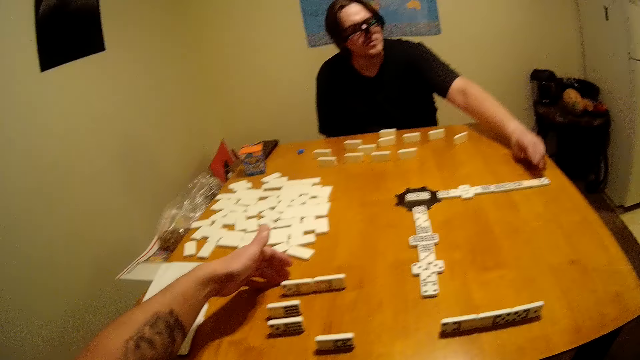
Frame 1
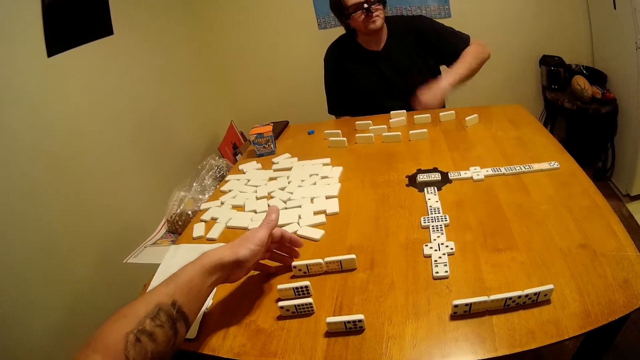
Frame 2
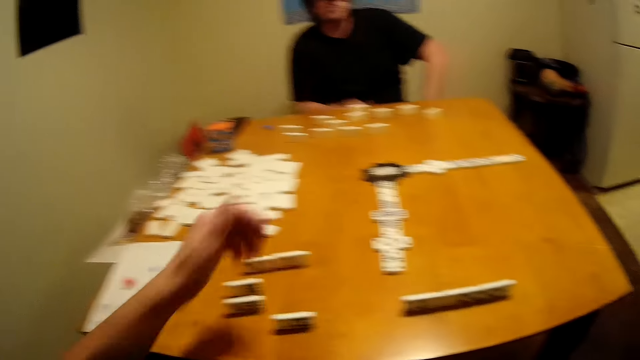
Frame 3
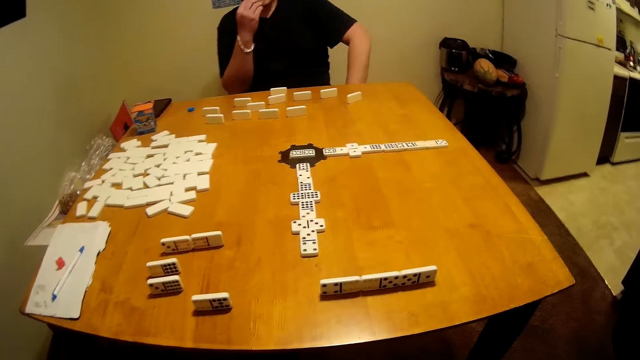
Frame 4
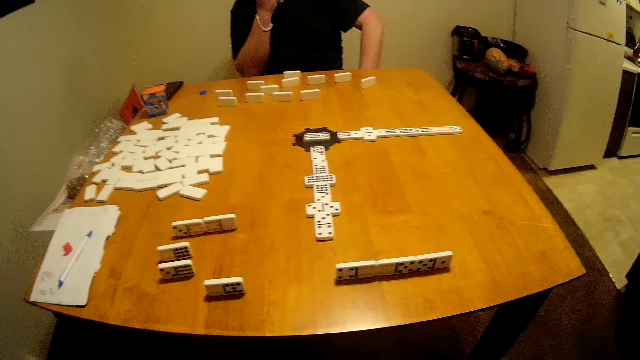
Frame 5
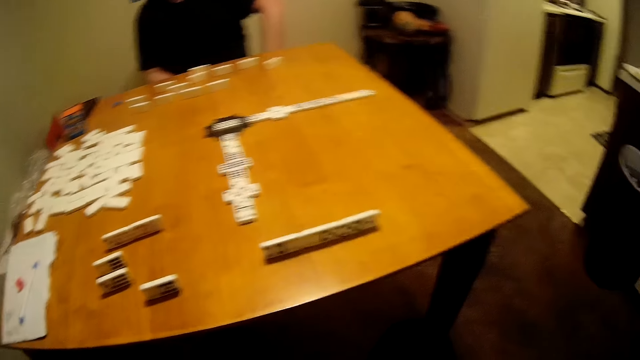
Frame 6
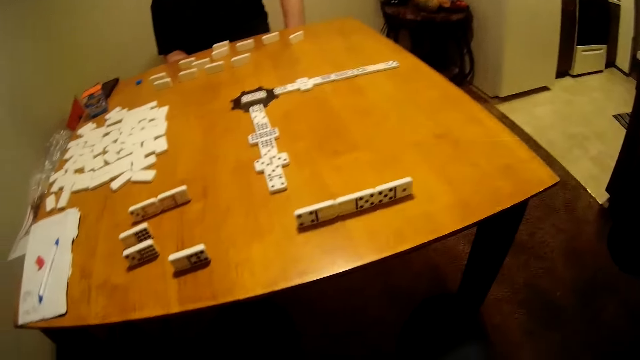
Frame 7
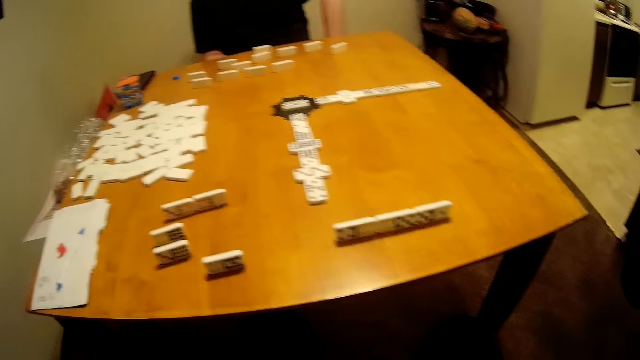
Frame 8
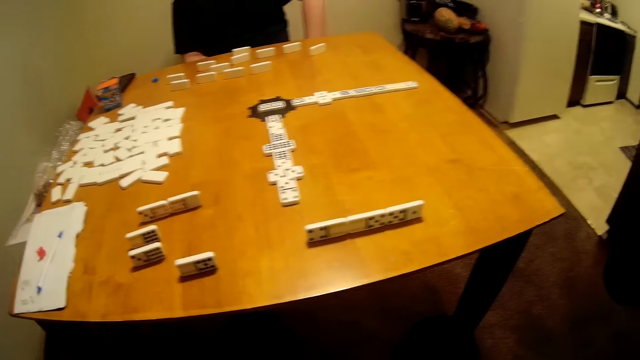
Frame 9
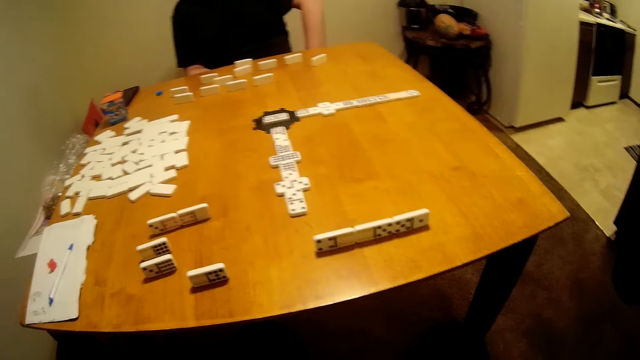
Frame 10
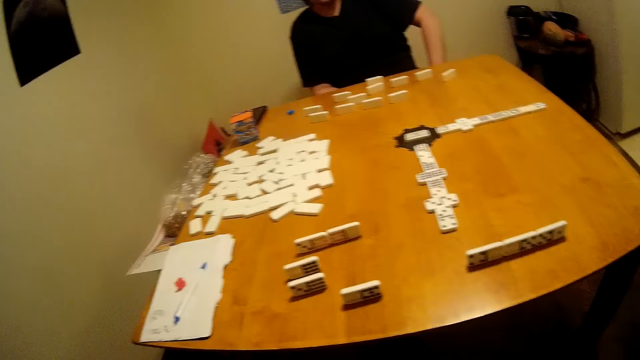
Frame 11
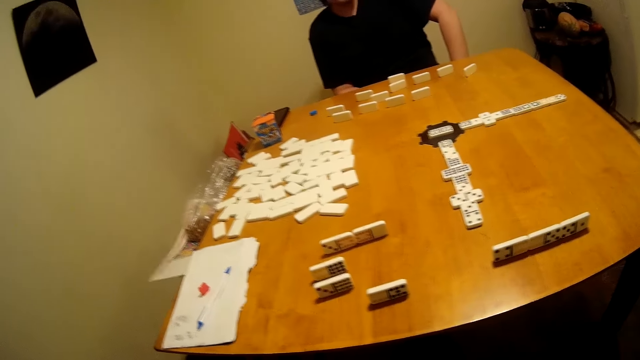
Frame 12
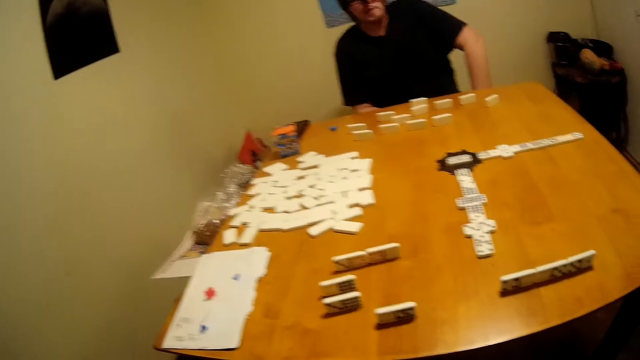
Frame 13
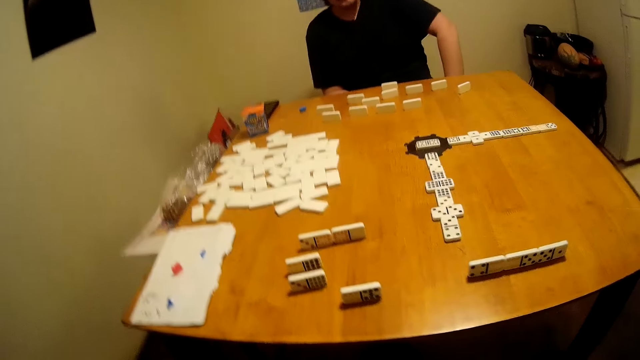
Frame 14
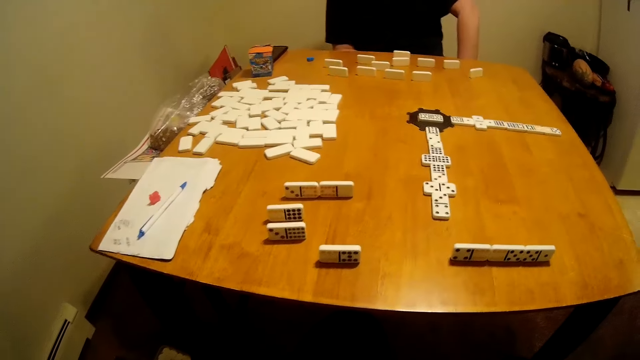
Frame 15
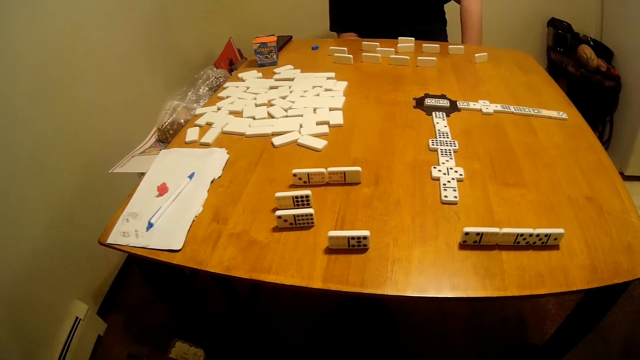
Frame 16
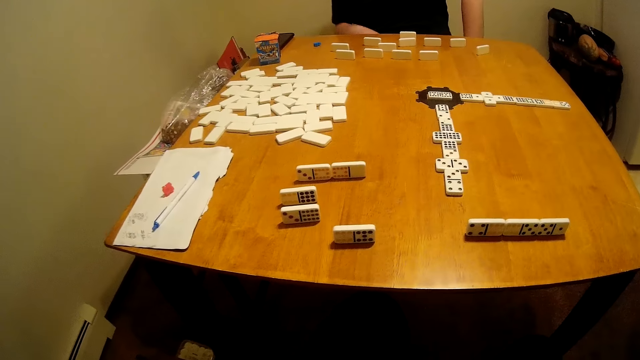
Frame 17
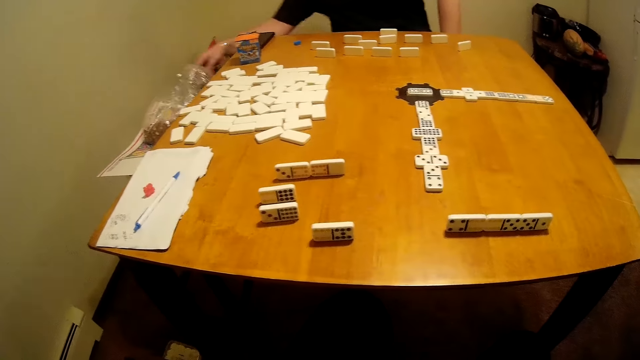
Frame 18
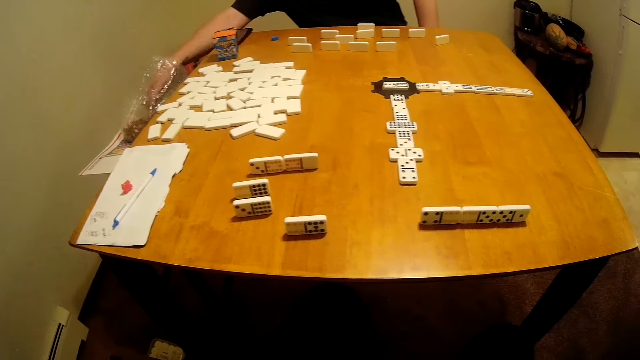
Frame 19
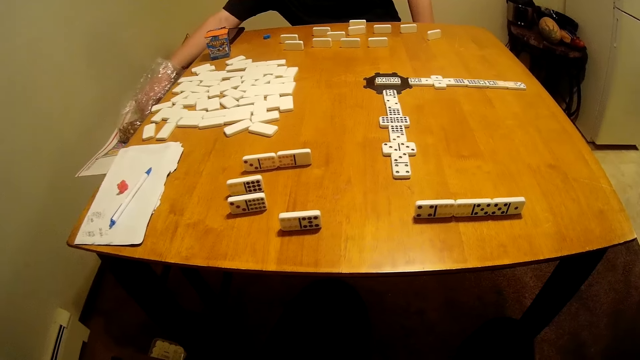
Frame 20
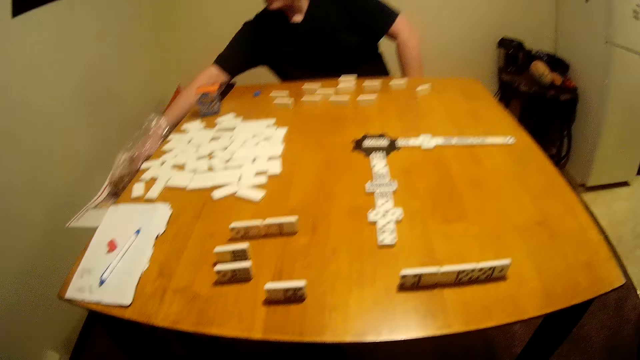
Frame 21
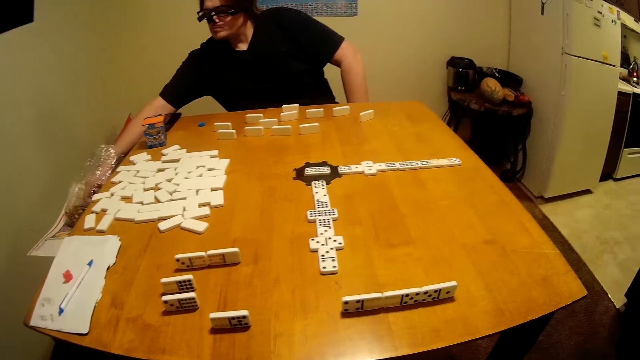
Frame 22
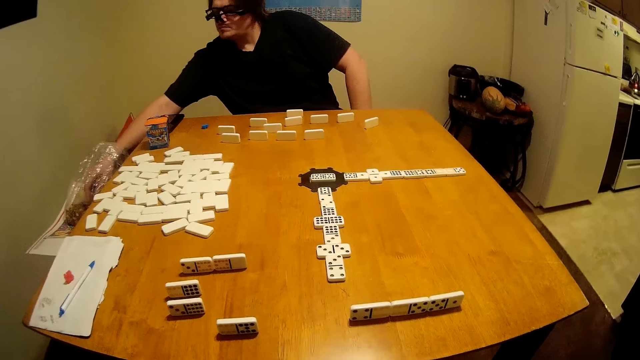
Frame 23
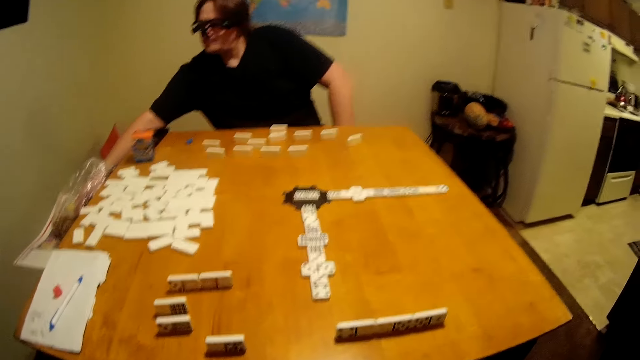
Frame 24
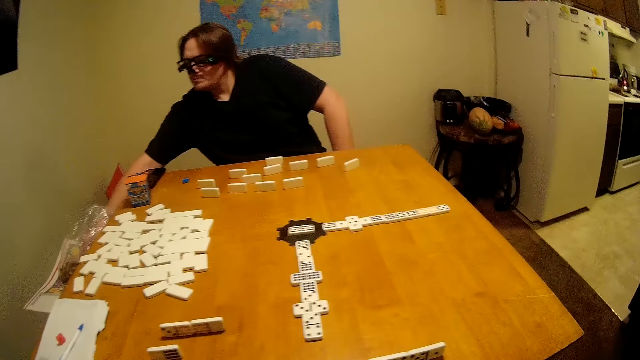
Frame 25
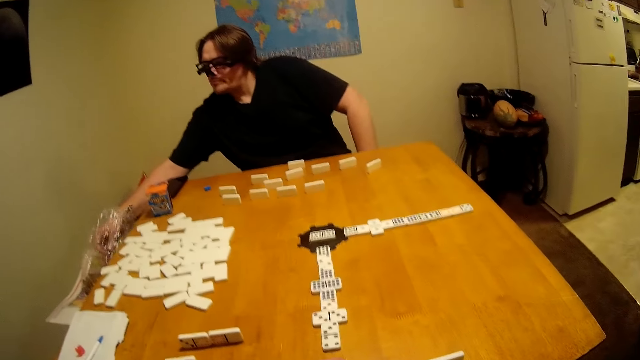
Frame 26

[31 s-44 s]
The camera wearer eats a bite. A man eats. The camera wearer looks around and laughs. The man takes a bite from the polythene bag.

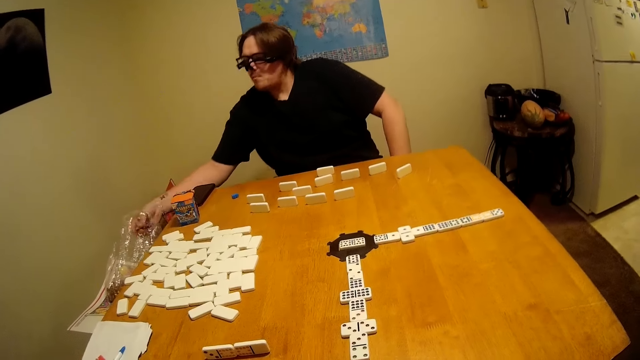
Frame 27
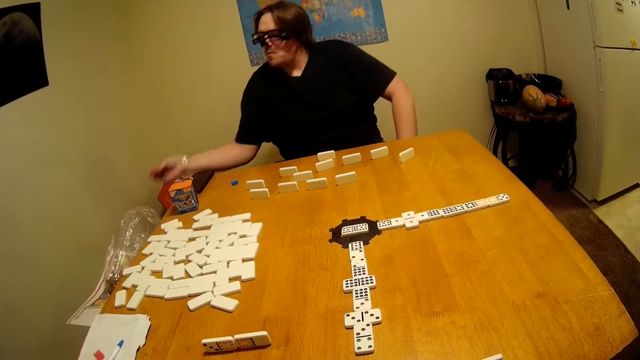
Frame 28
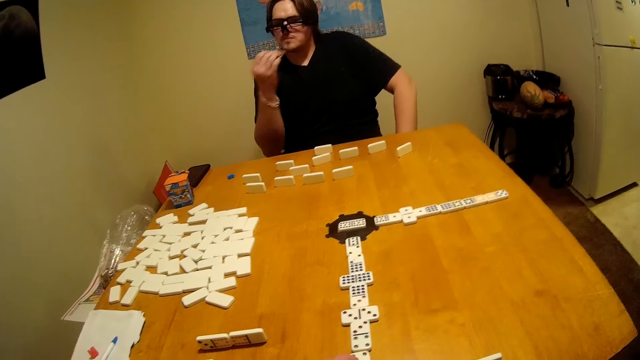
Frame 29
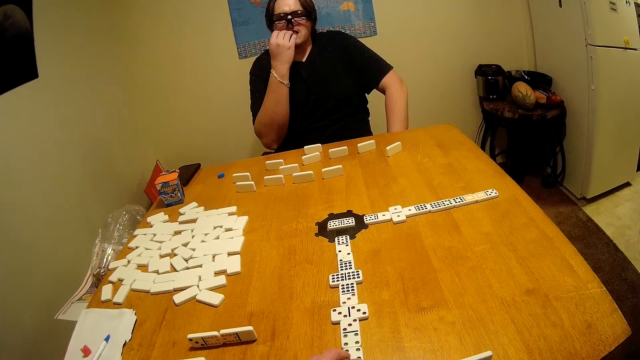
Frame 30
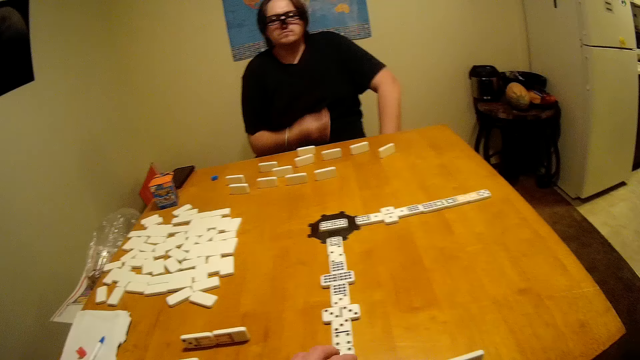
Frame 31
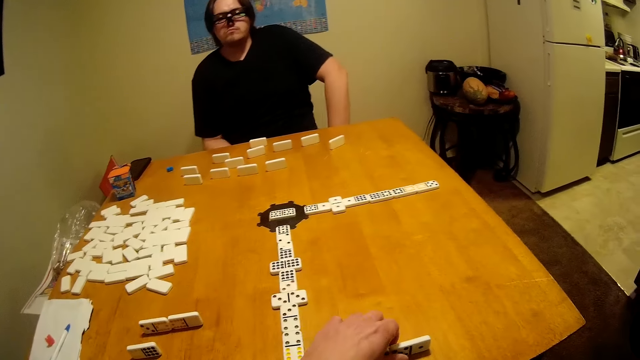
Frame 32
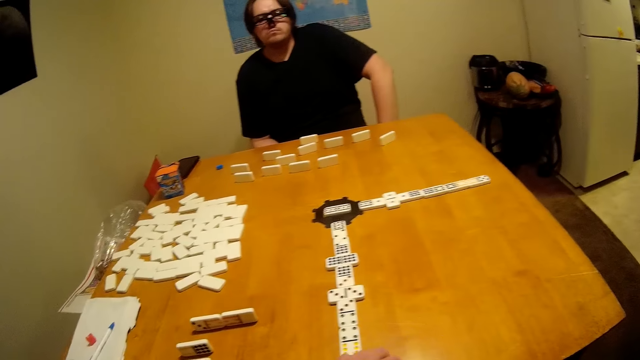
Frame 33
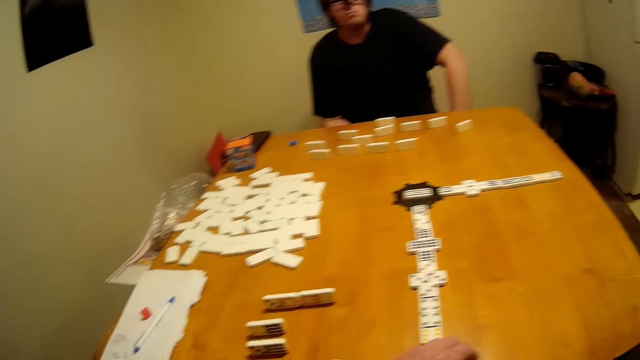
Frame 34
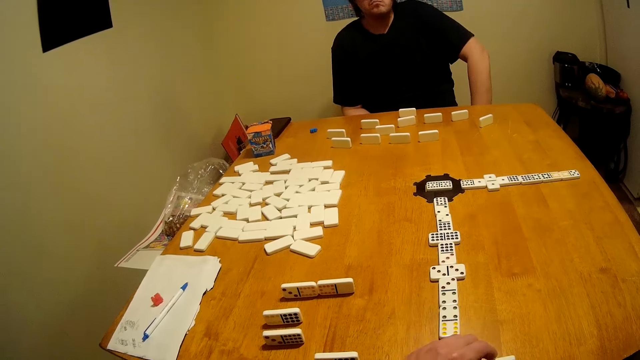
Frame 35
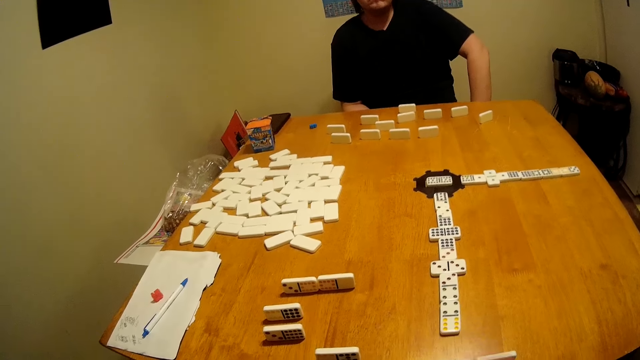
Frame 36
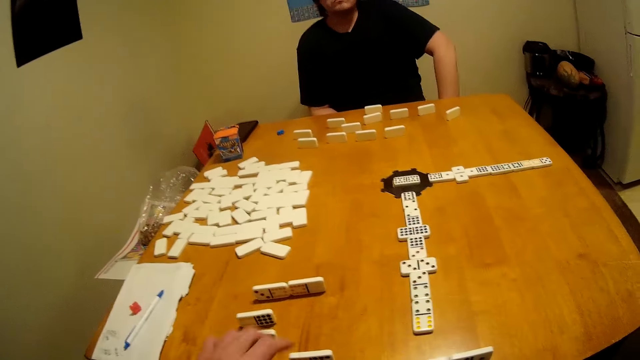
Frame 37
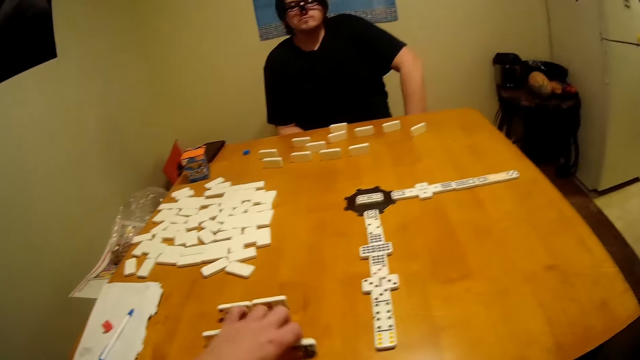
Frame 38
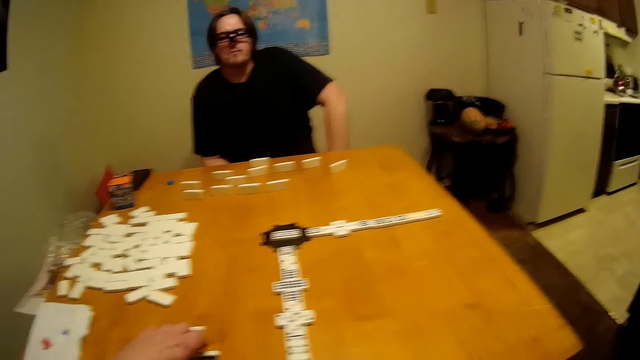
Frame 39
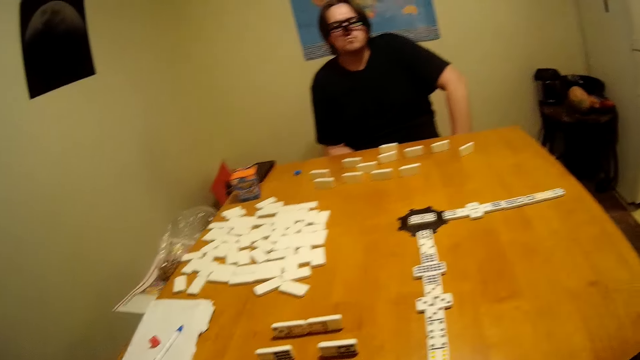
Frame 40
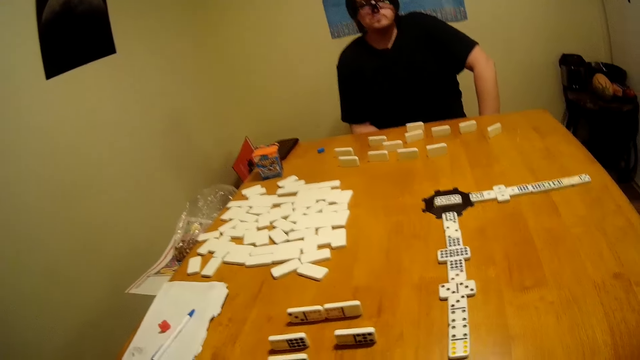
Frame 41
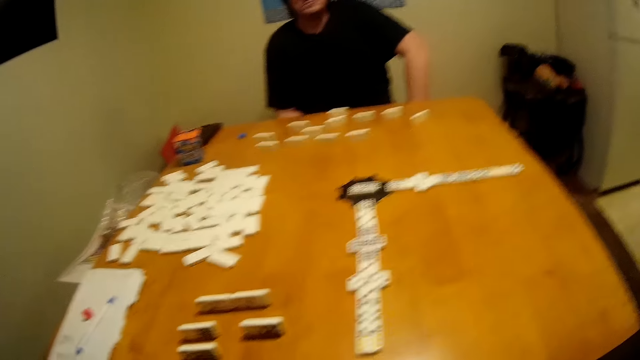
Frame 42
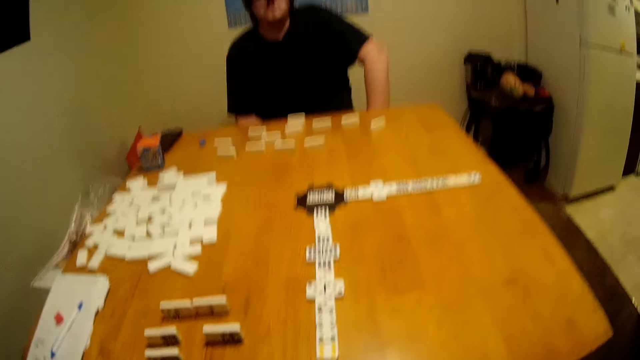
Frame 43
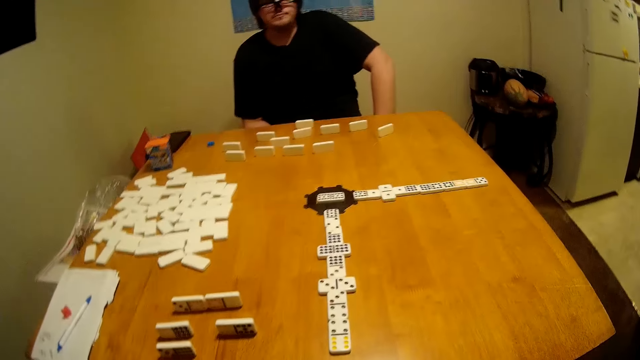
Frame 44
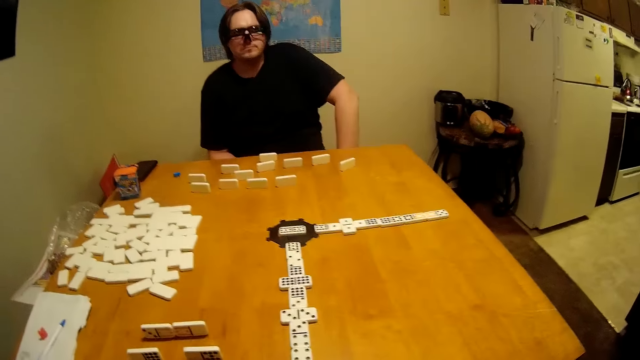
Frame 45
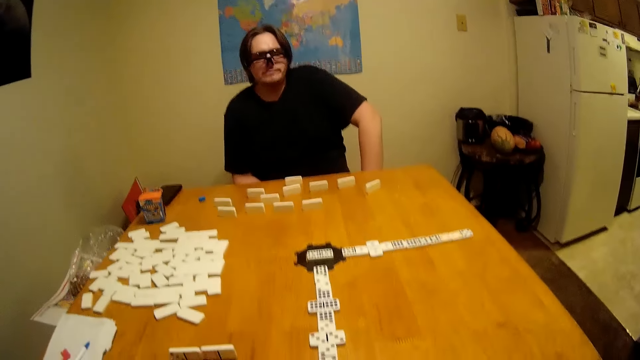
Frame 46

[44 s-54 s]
A person eats a bite. The camera wearer merges dice pieces on the table. They move a domino. They move the domino again. They shake their head.
